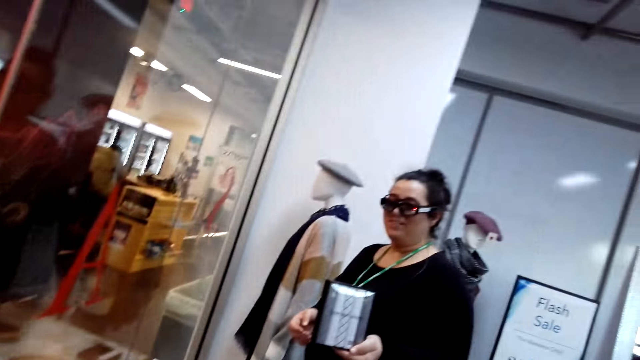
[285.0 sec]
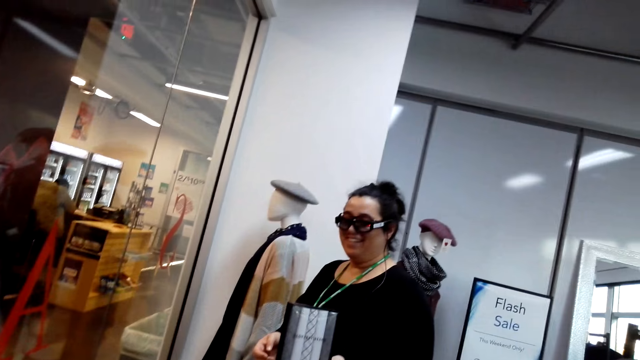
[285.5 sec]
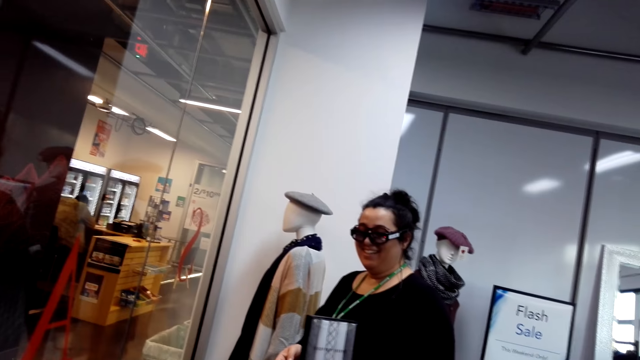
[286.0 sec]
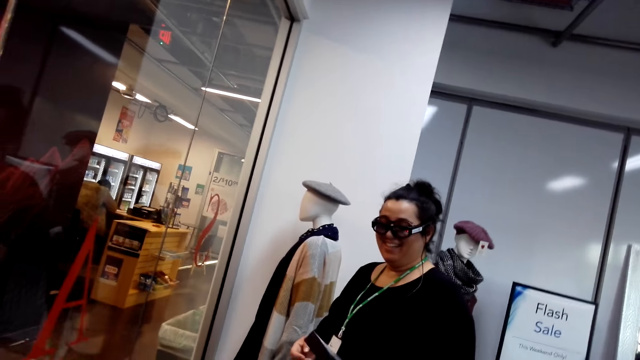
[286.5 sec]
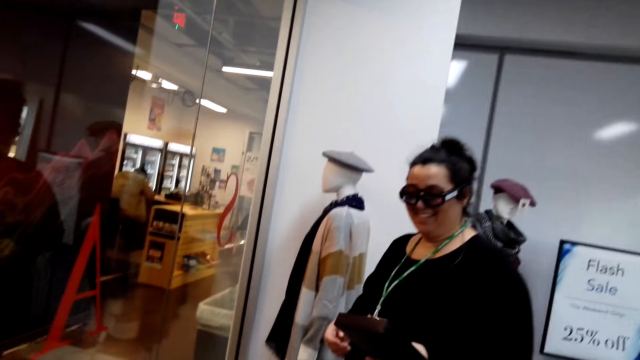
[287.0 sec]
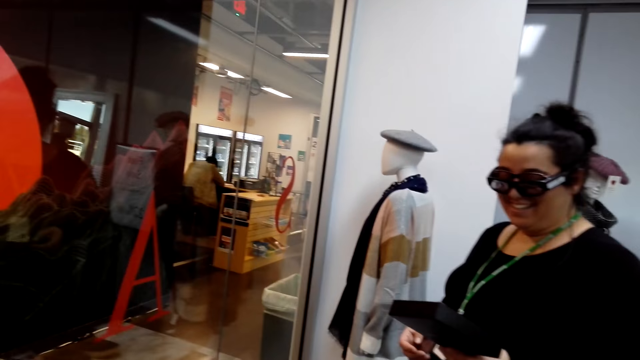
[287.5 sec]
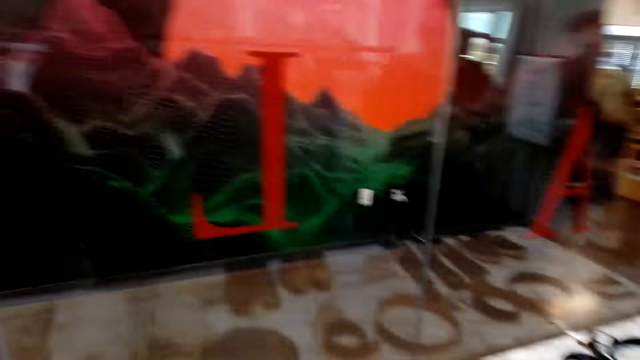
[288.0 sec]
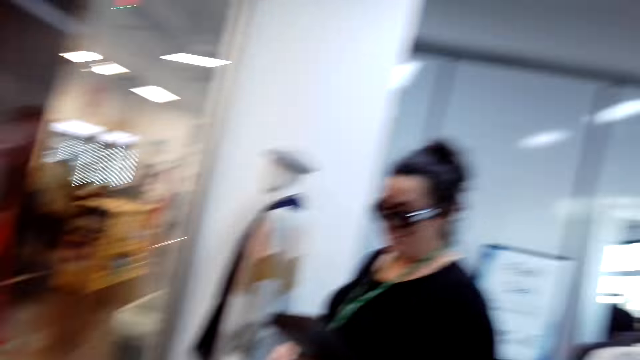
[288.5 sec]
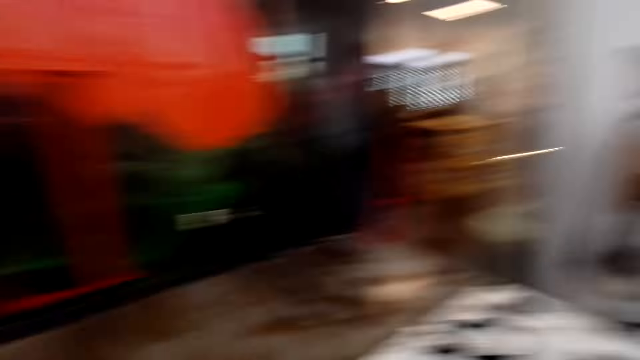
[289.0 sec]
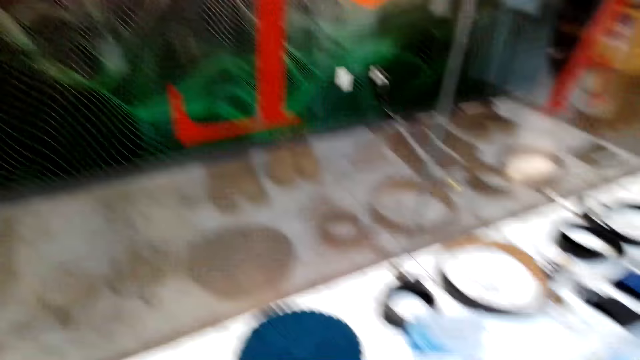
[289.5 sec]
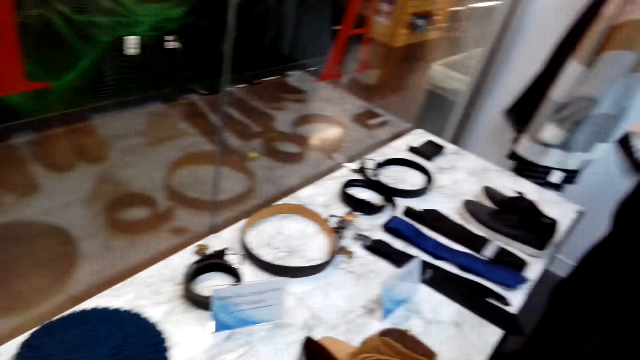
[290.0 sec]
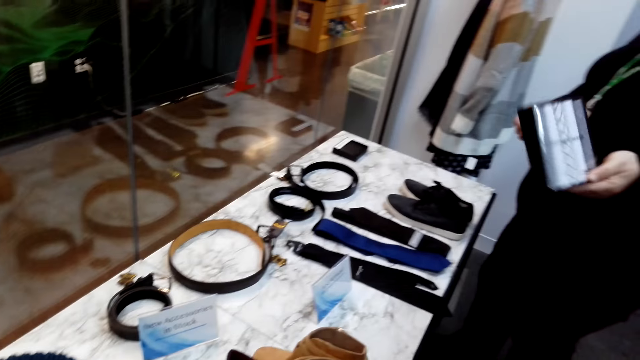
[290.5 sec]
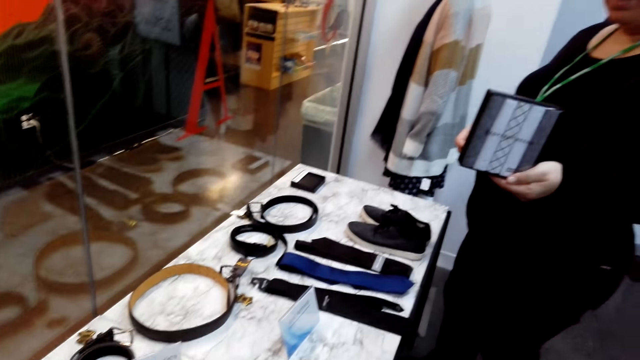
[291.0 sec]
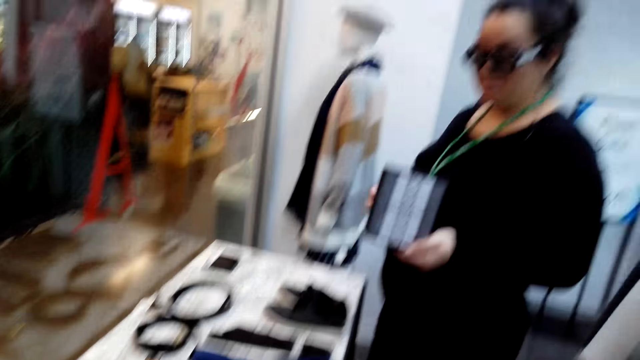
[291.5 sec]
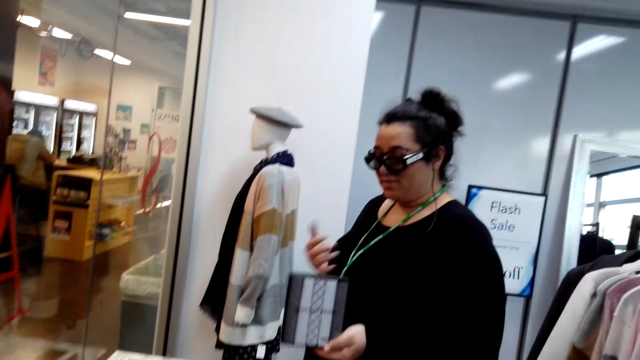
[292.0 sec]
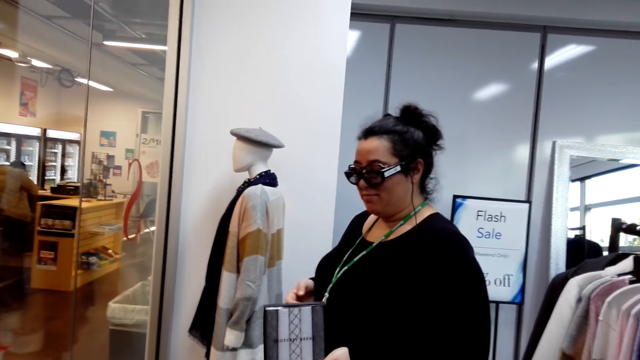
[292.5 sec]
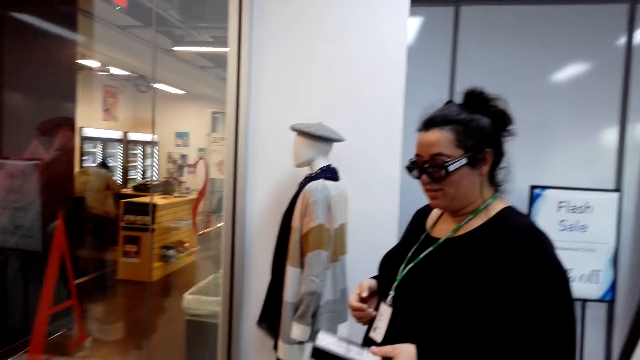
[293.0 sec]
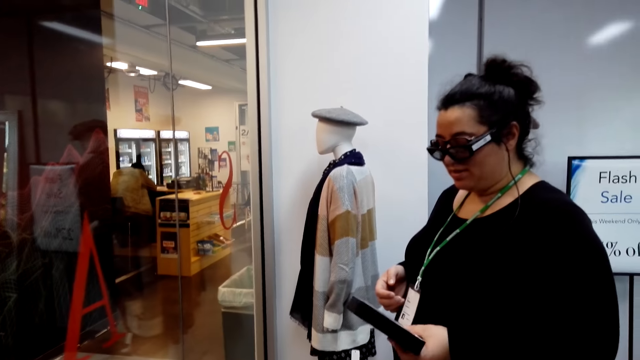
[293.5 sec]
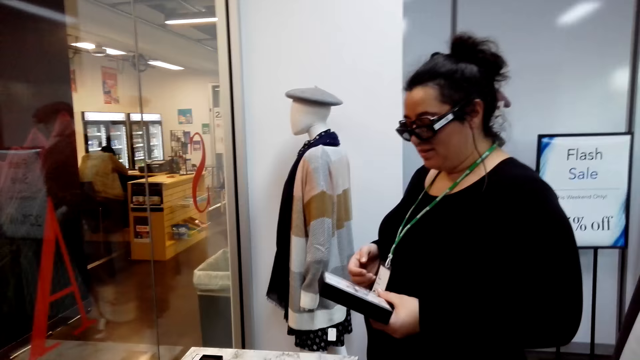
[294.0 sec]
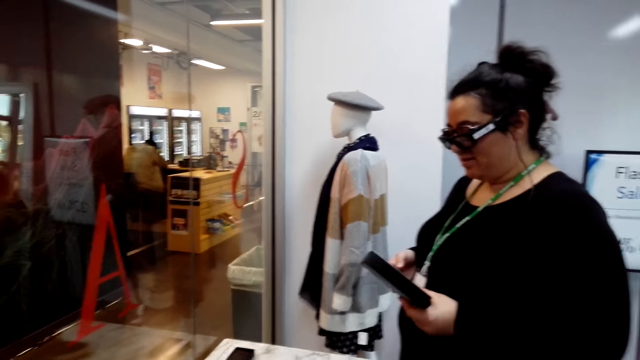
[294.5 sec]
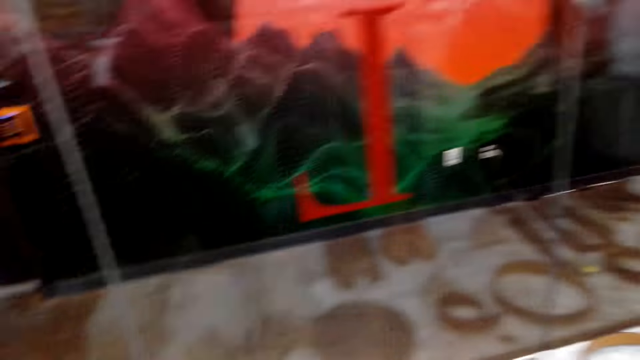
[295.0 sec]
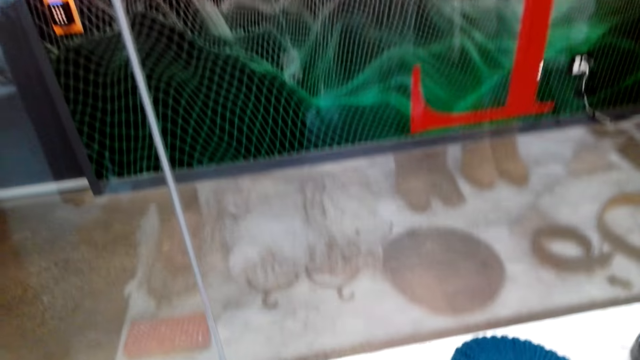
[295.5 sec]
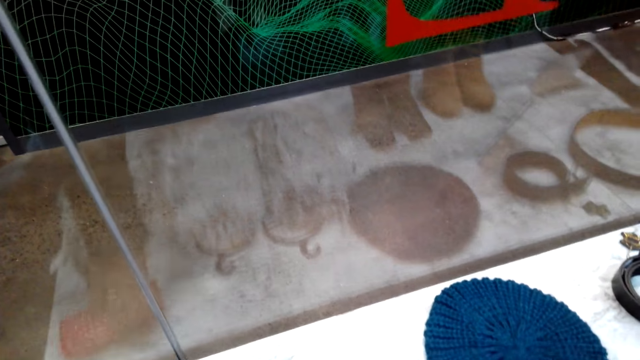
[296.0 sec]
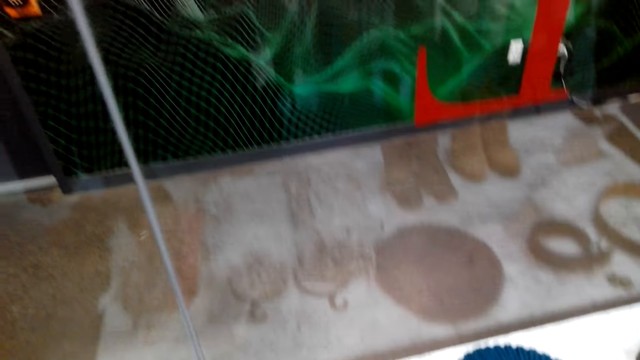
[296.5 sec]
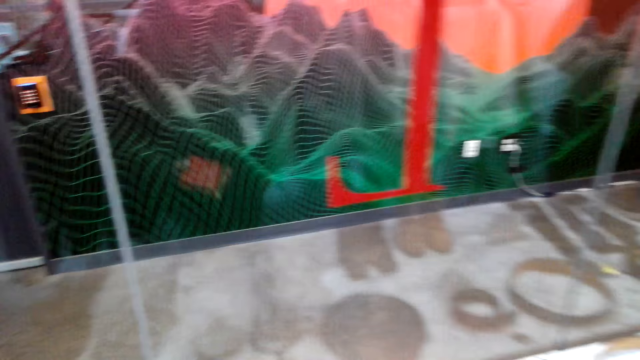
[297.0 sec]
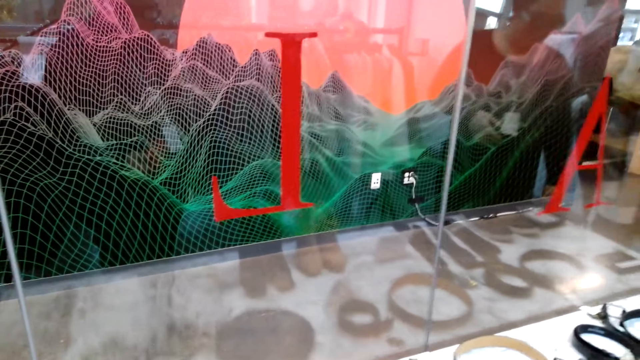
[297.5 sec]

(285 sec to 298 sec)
A lady holds the box of handkerchiefs. The lady moves the handkerchiefs. The camera wearer looks around the room. The lady talks to the camera wearer. The camera wearer looks around the room.

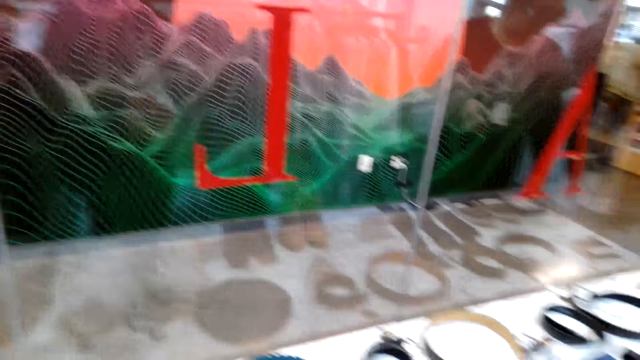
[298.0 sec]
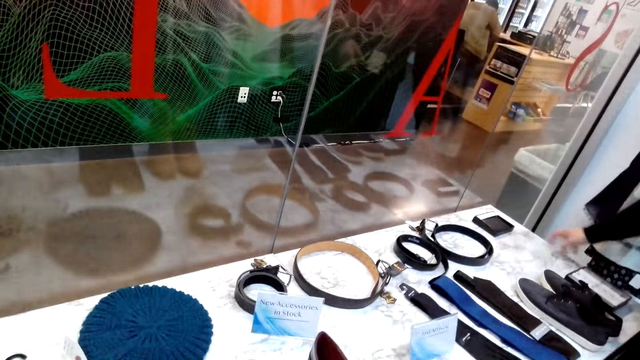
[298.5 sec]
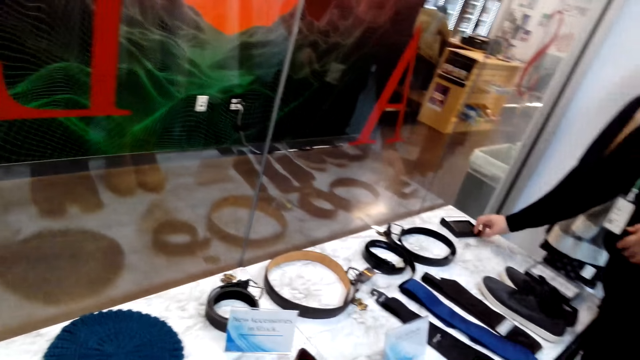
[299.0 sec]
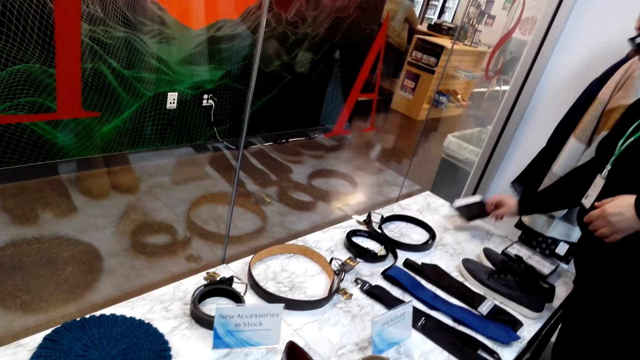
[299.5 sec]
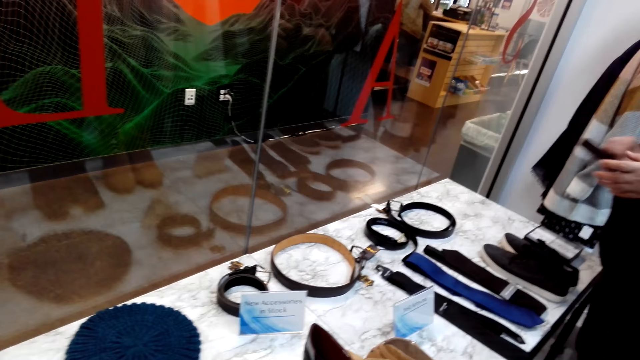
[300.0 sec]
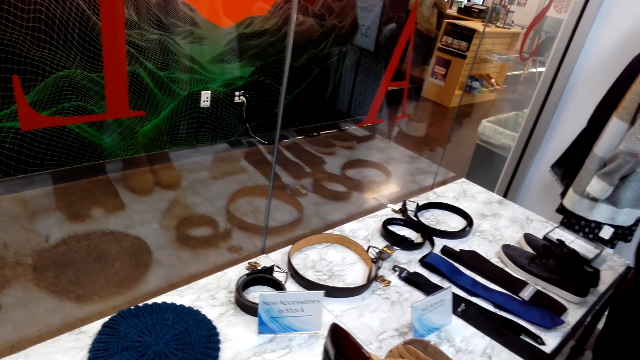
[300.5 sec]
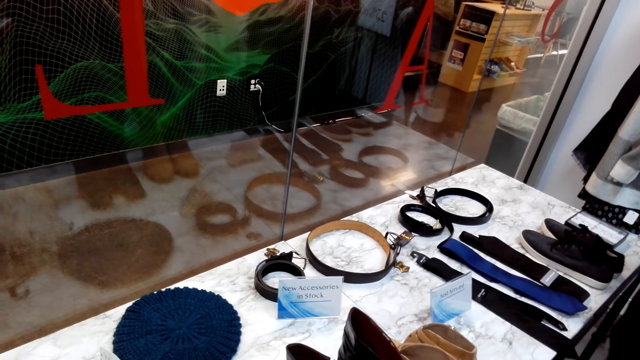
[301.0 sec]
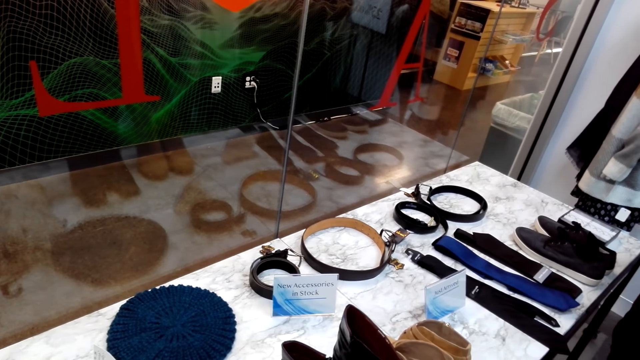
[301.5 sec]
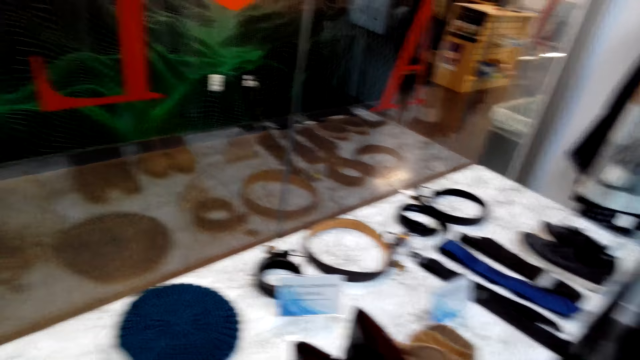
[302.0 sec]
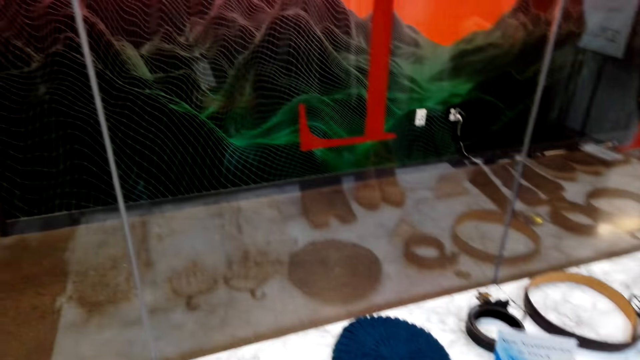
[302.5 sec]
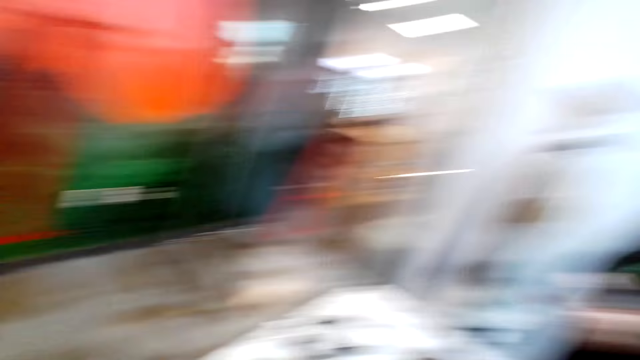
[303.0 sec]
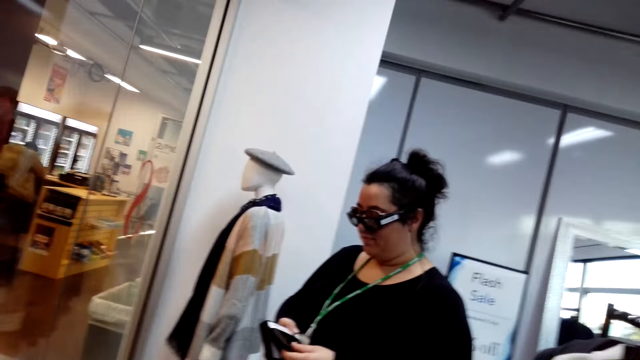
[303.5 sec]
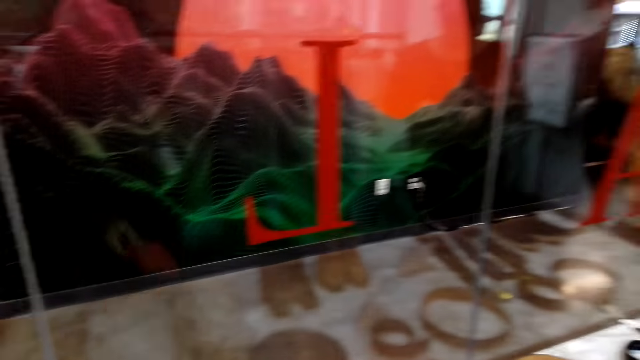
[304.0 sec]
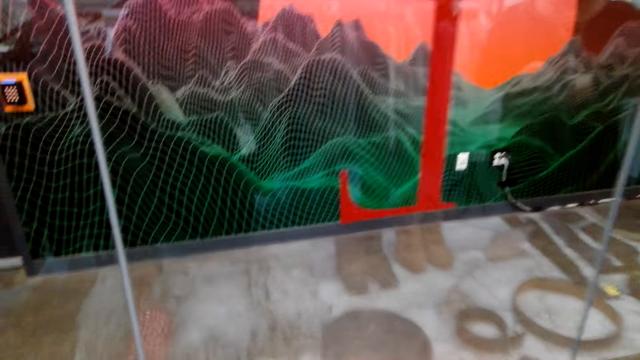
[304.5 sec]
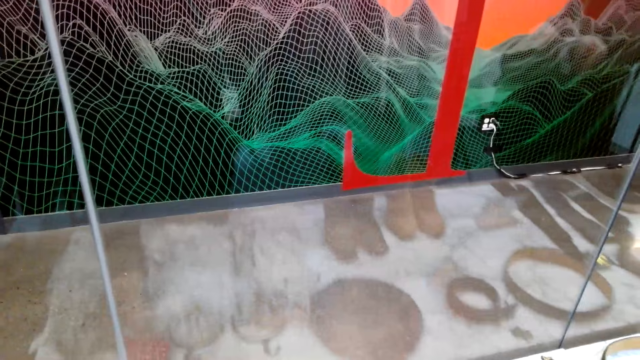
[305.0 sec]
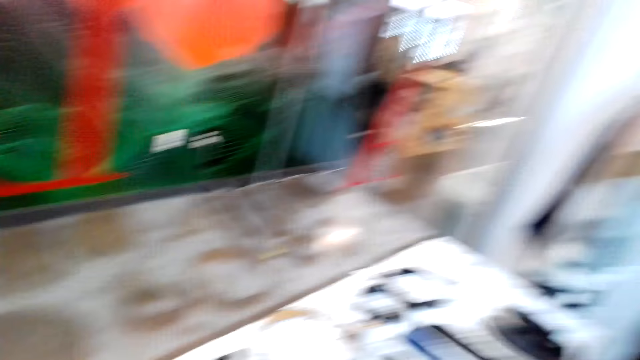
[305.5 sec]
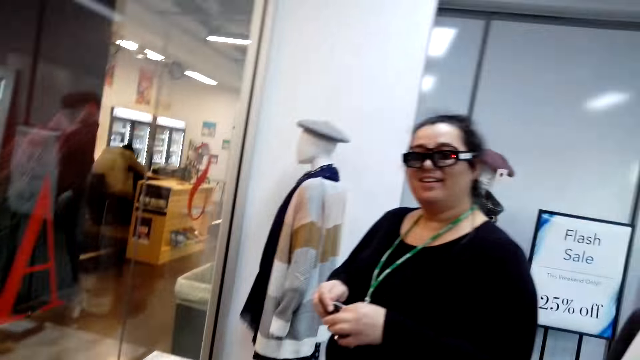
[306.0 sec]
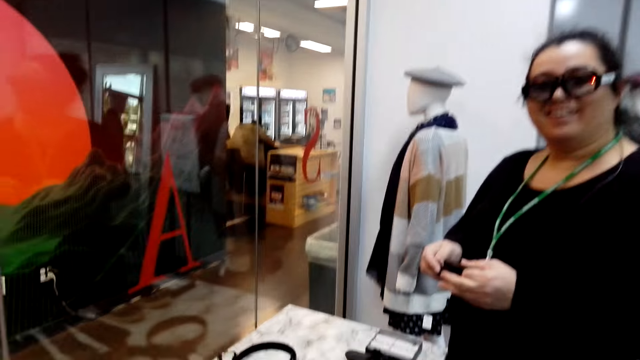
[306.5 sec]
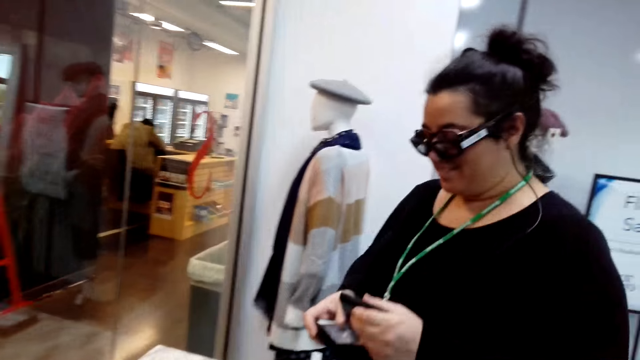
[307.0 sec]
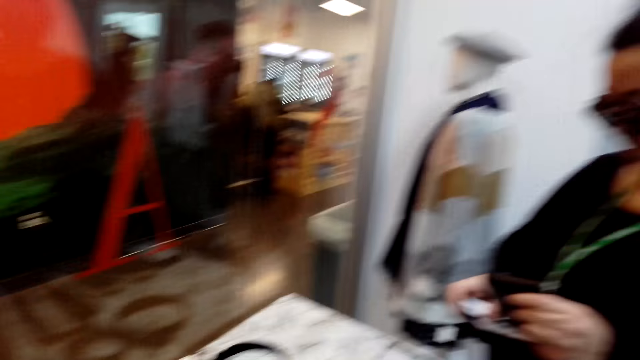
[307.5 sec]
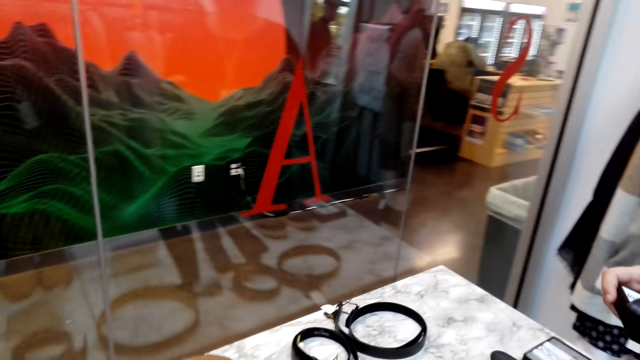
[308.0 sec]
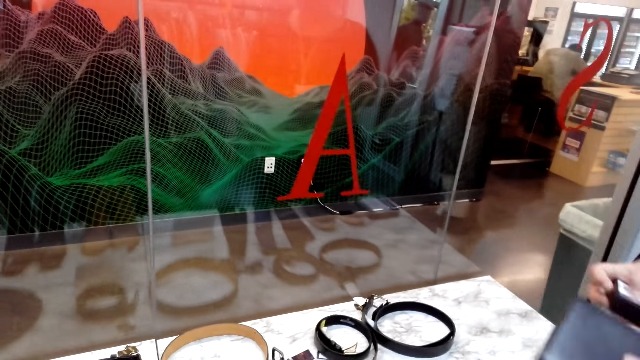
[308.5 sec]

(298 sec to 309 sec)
A lady picks up the box from the table. The lady moves the box. The camera wearer looks around. The lady opens the box. The camera wearer looks around the room. They remove the wallet from the box.
